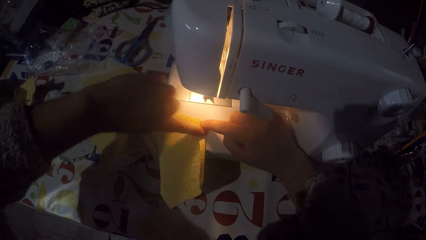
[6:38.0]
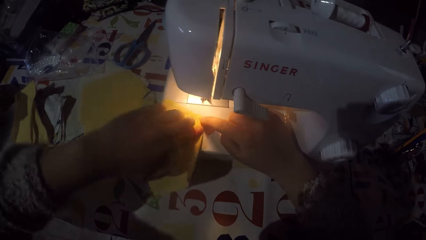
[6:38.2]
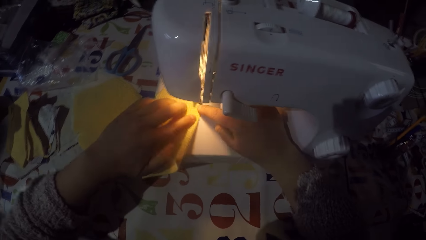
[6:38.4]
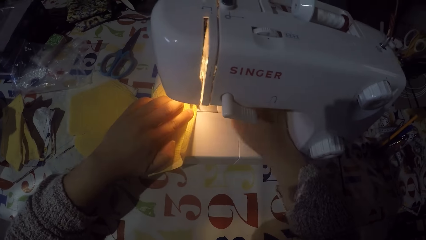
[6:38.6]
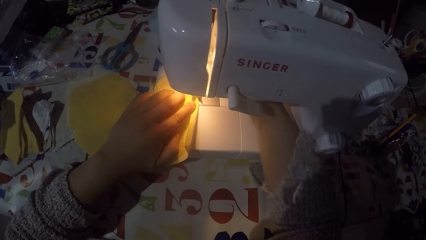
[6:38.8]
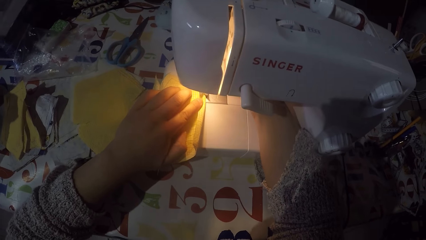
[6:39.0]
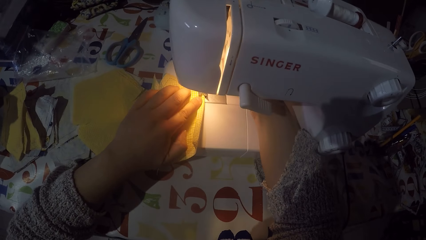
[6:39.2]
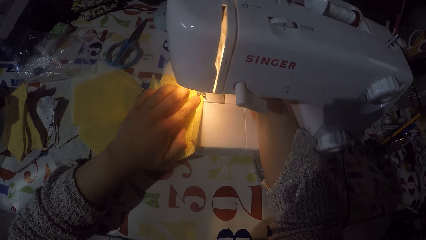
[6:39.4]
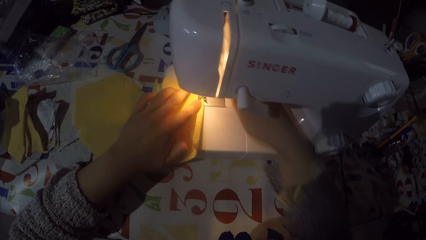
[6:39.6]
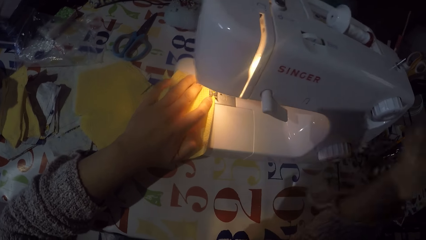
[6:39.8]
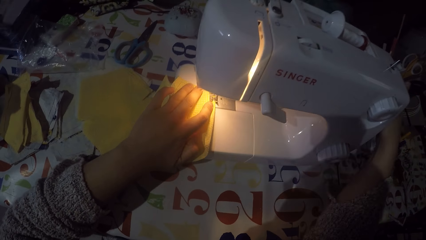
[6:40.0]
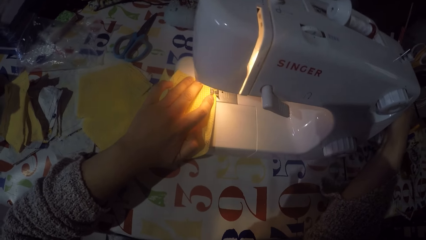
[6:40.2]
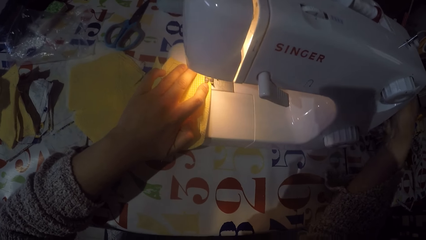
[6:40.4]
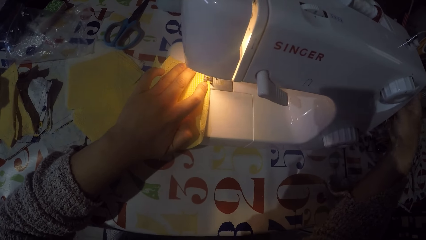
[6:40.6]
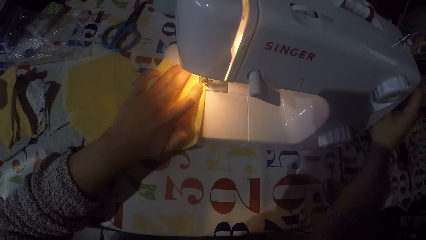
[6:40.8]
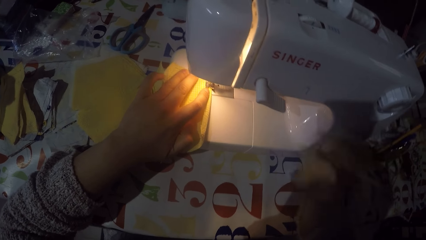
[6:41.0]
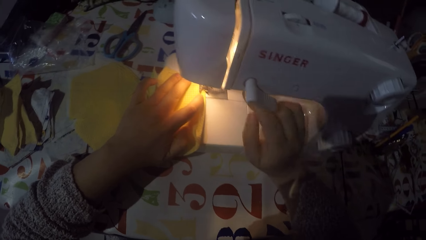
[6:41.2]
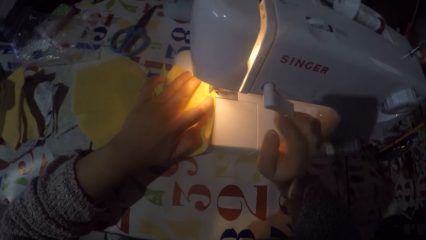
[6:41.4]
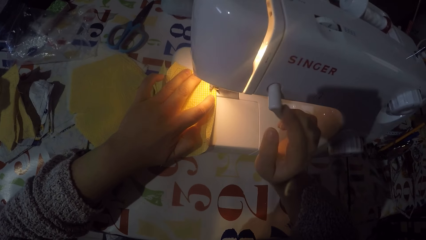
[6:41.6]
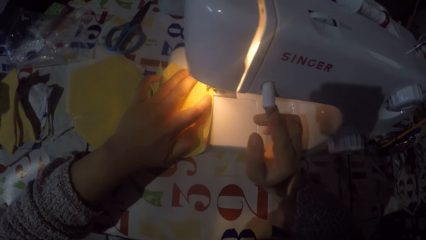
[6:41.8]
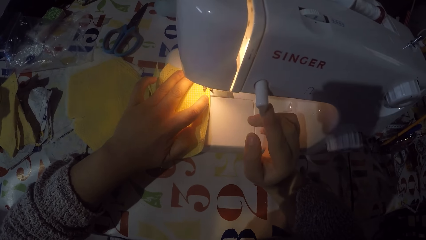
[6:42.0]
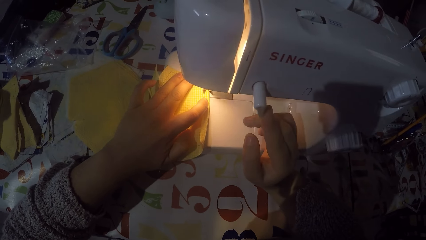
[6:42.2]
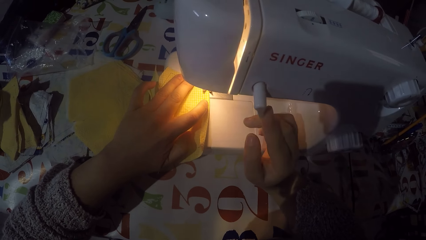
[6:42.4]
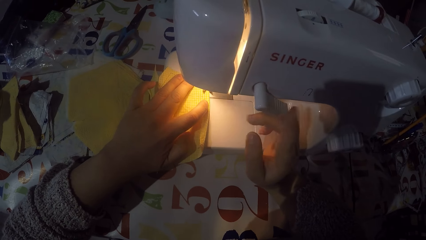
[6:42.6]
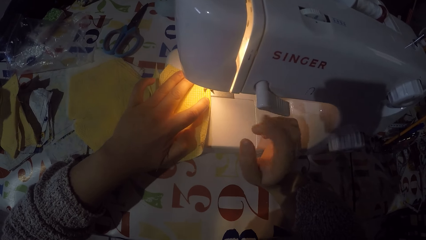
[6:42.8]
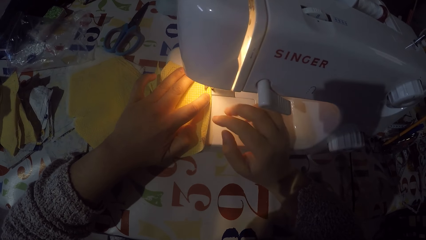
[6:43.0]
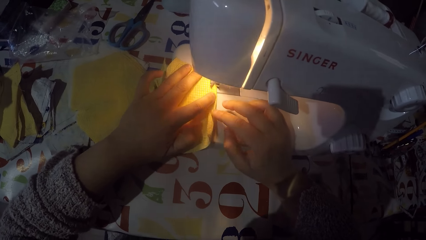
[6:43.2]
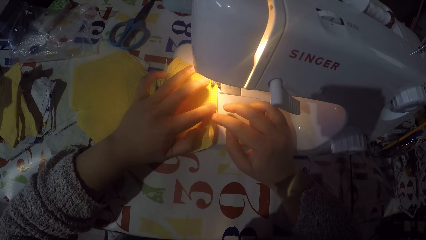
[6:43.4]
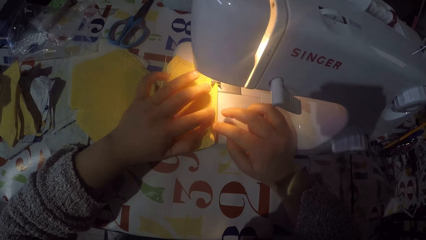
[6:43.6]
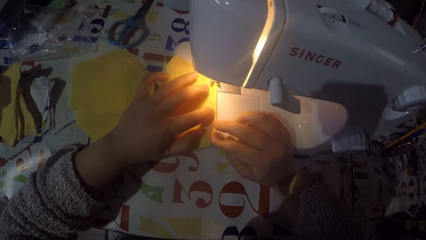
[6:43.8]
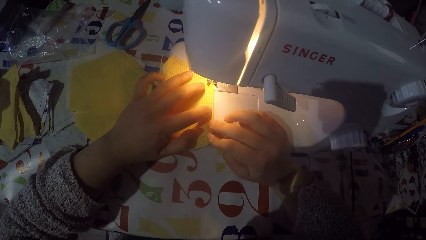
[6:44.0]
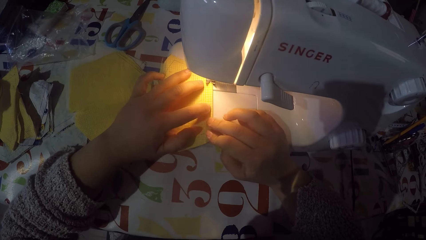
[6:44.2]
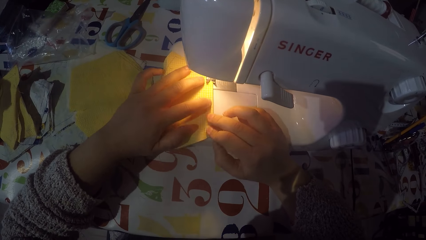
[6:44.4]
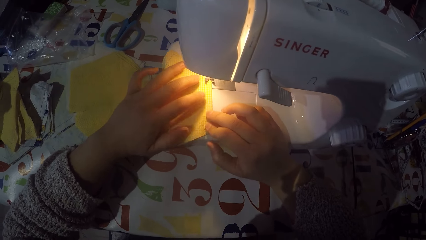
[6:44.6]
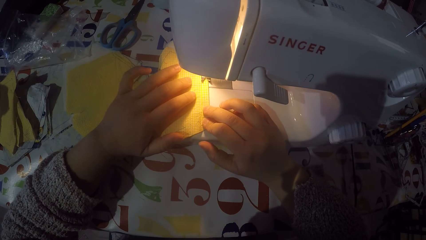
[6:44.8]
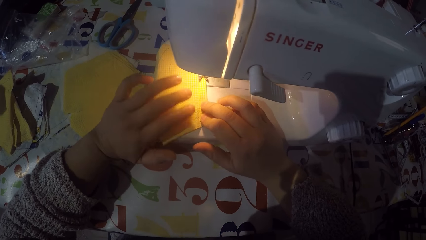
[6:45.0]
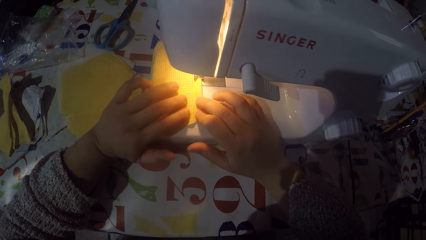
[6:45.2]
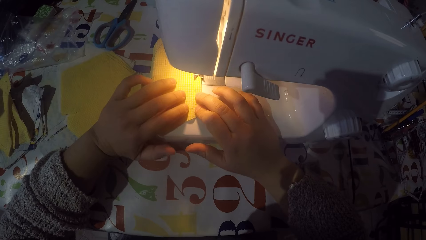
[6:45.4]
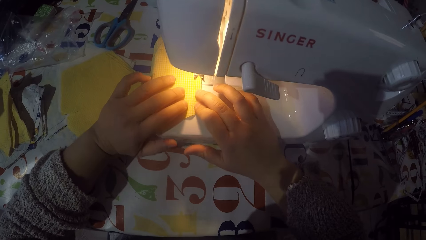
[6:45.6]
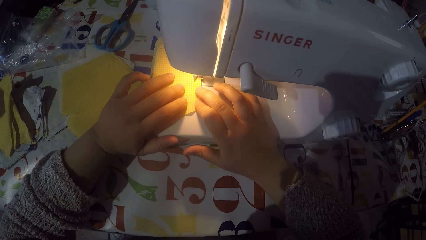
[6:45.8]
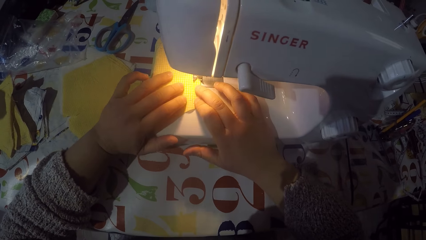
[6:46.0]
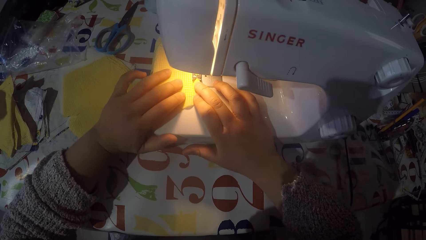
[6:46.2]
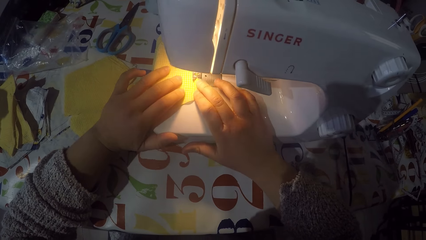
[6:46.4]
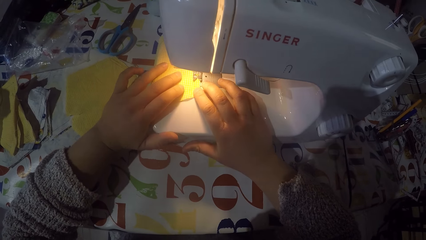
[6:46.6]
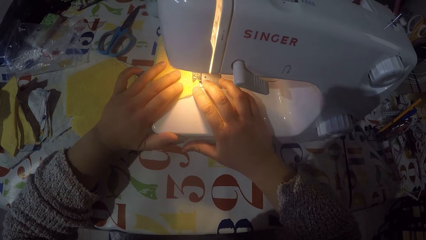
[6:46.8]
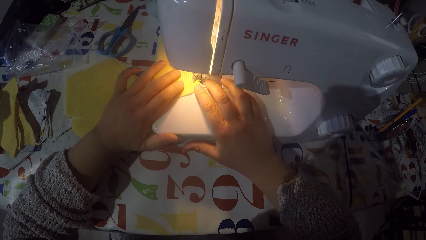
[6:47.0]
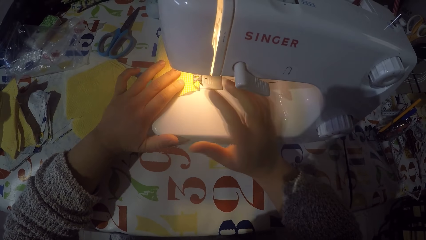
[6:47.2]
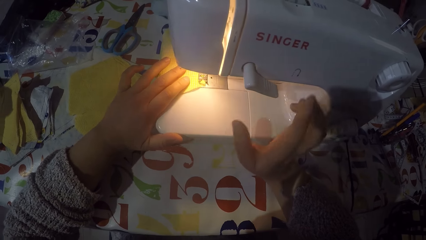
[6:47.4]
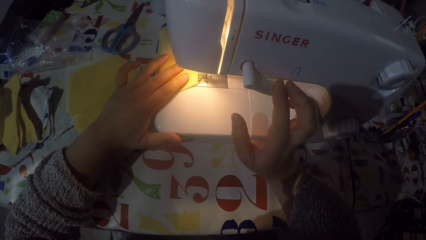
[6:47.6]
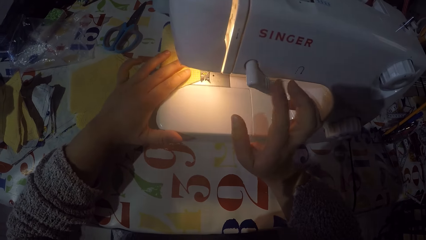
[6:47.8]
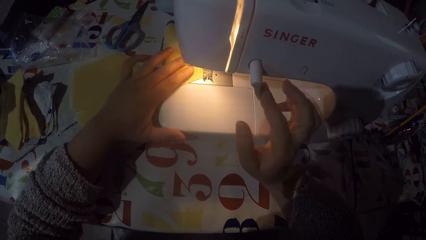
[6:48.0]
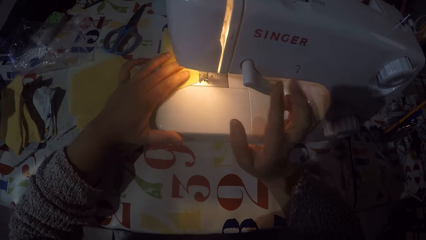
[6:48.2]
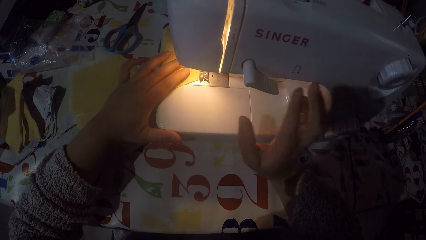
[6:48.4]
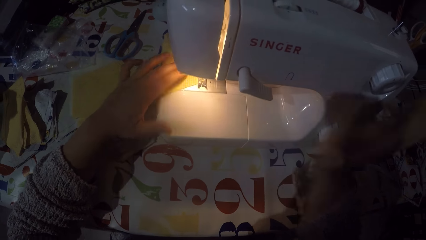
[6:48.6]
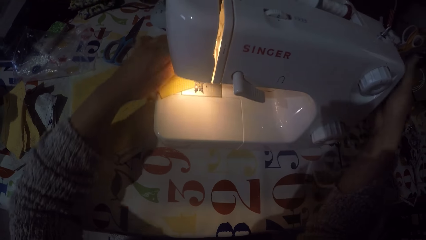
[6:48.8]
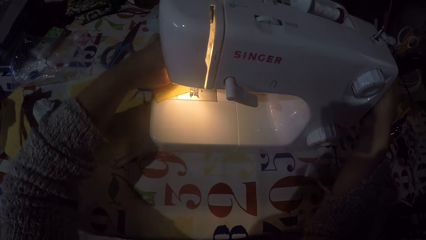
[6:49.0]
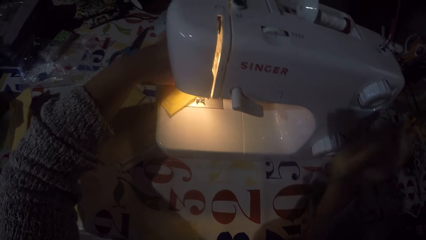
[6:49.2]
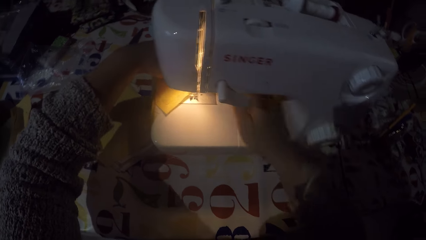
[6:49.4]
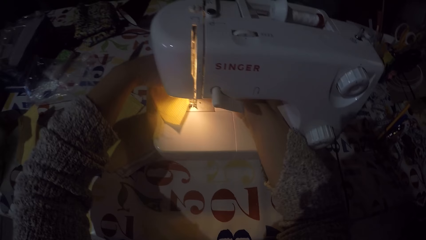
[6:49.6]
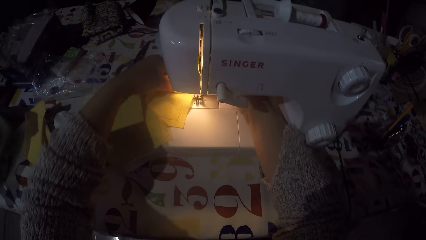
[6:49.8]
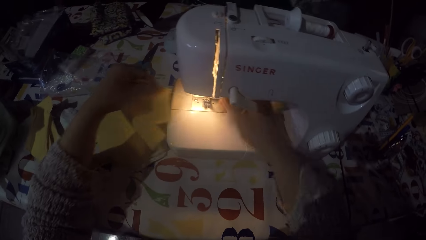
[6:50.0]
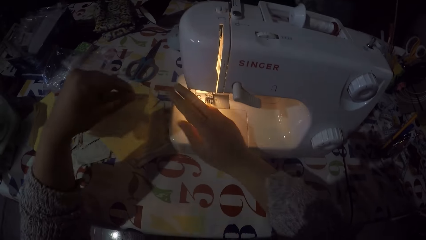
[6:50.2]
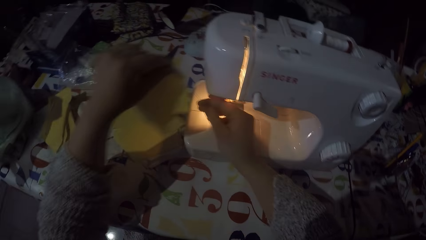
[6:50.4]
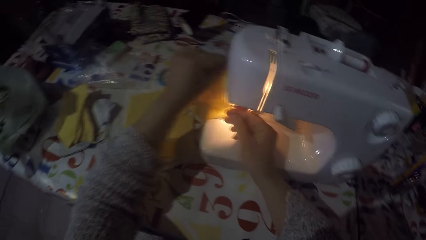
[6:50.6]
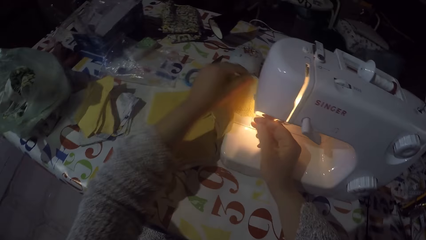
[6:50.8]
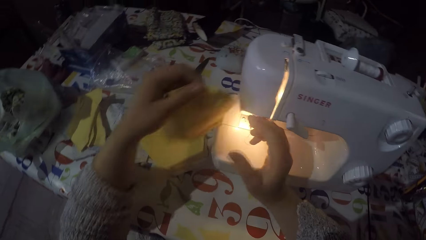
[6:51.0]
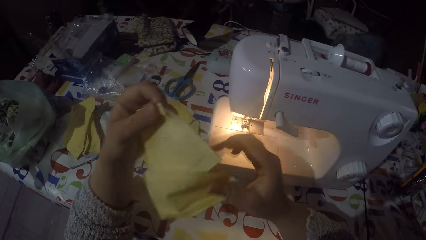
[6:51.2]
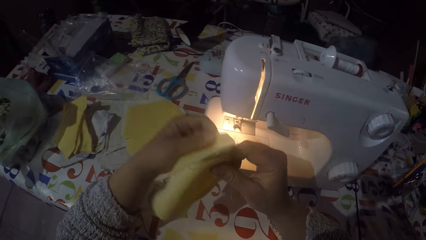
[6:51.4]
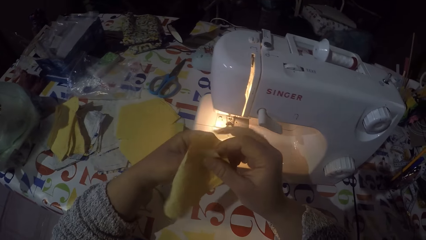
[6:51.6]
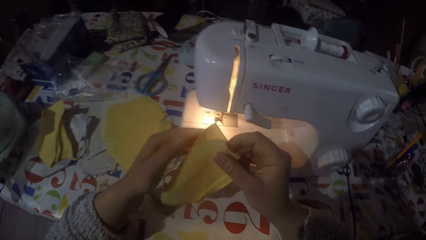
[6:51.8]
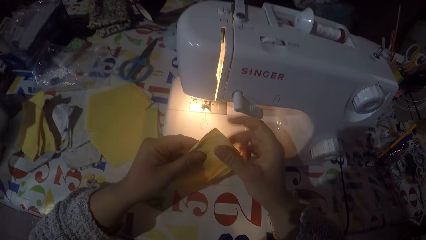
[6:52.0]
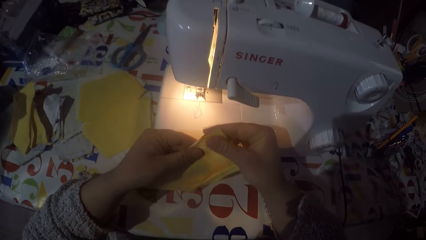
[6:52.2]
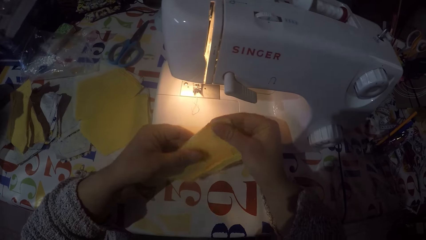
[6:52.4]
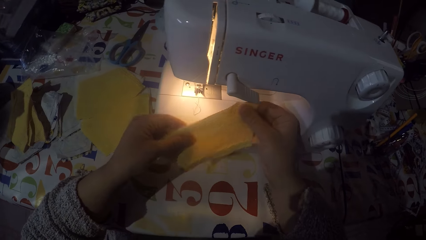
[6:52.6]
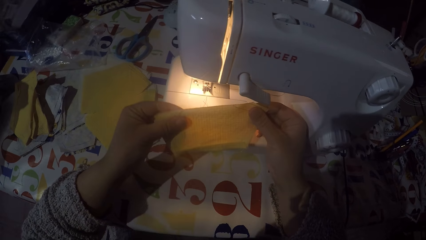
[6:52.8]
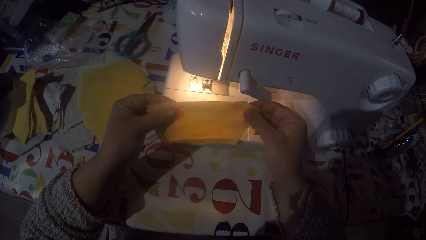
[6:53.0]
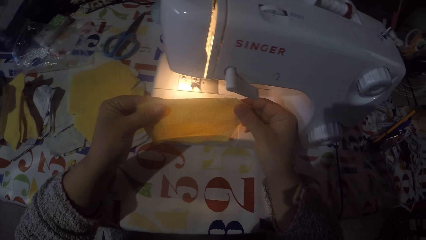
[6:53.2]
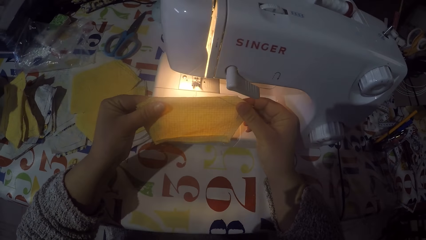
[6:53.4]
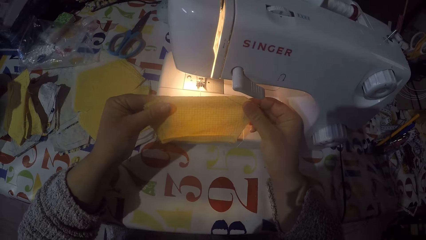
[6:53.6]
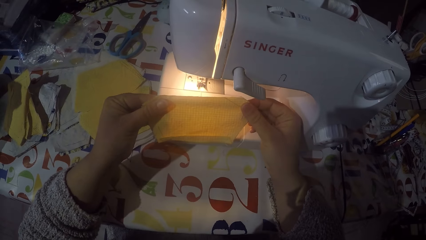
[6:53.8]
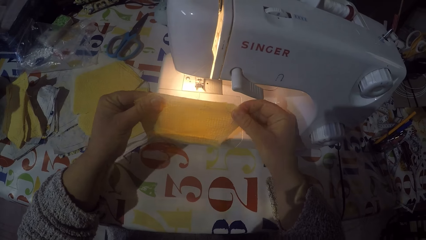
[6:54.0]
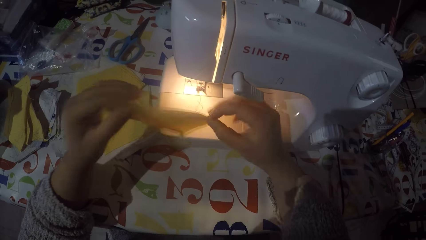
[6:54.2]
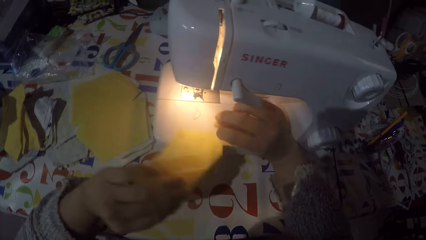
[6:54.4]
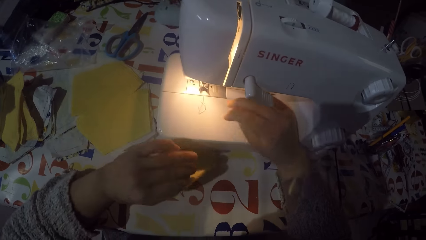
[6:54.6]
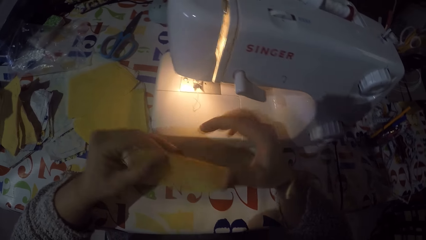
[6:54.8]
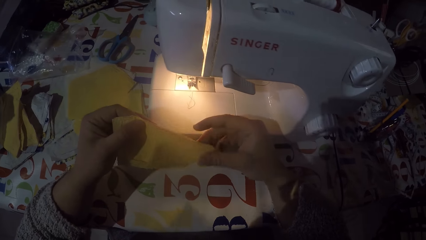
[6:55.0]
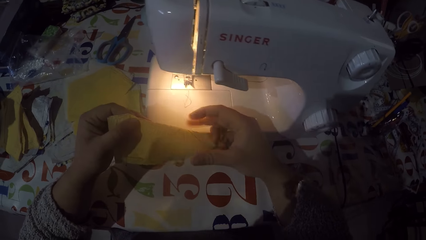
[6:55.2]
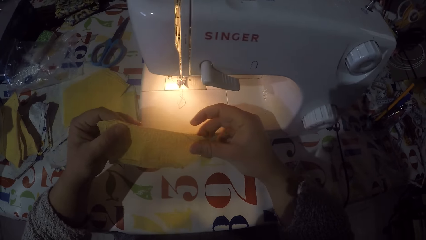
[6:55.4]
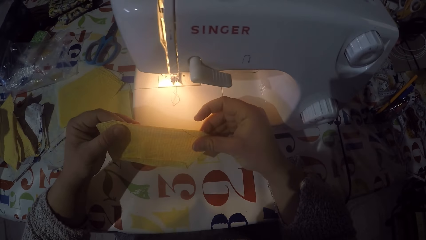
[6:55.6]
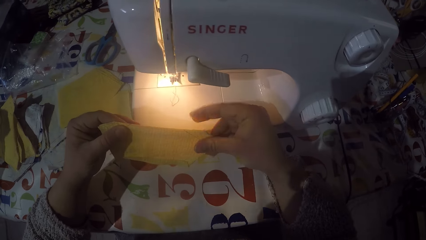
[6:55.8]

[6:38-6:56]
The camera wearer is sewing a piece of cloth with a machine. They touch the hand wheel. They remove the piece of cloth from the machine. They cut the sewing thread. They fold the piece of cloth. They check the piece of cloth.
